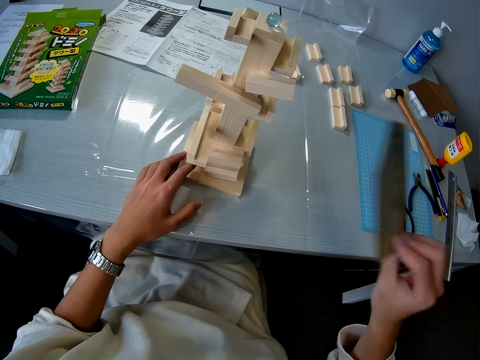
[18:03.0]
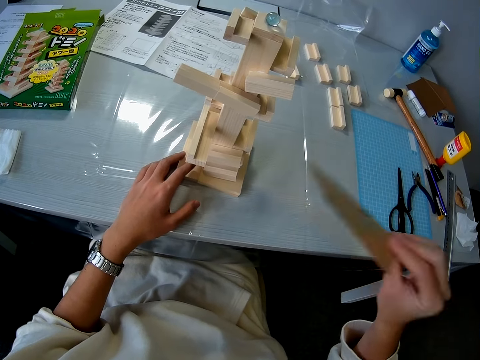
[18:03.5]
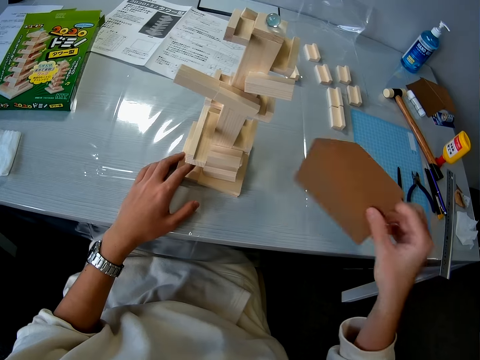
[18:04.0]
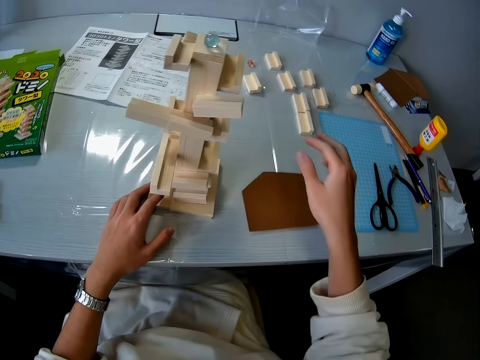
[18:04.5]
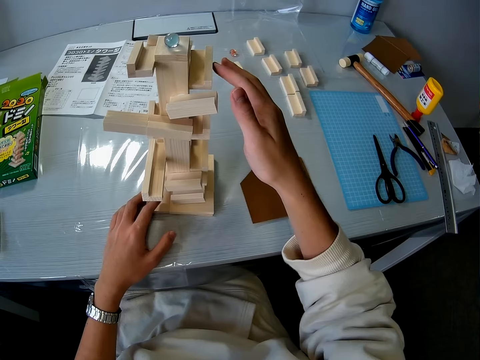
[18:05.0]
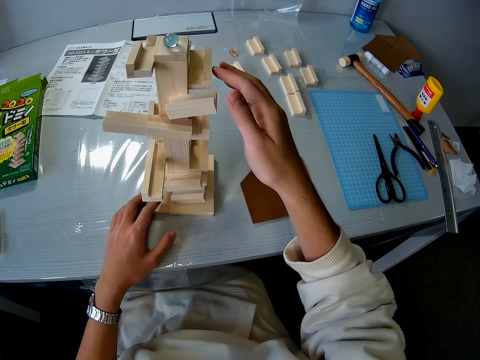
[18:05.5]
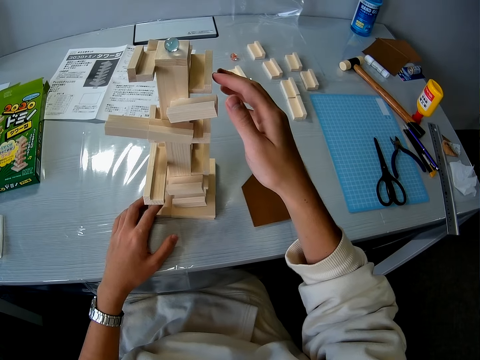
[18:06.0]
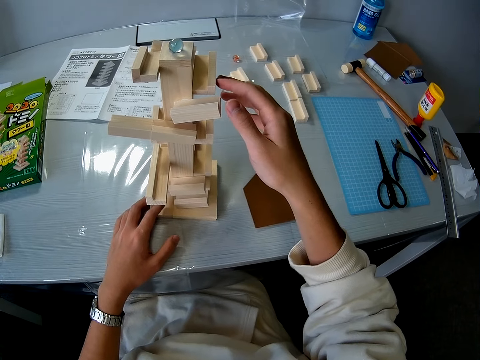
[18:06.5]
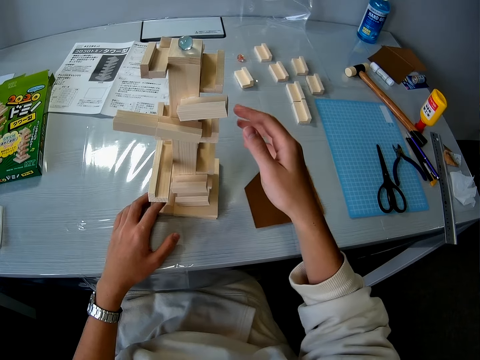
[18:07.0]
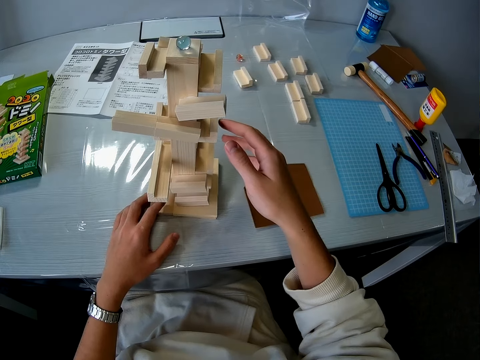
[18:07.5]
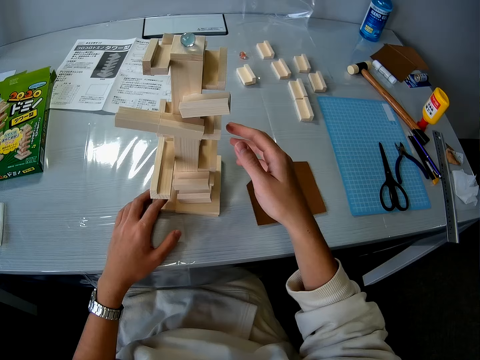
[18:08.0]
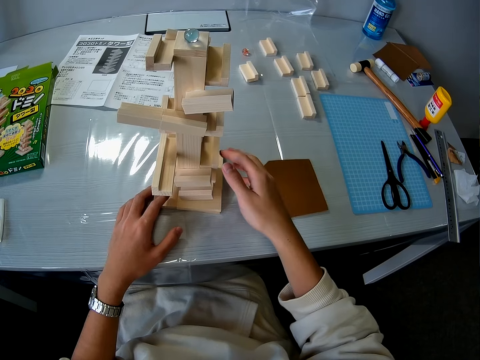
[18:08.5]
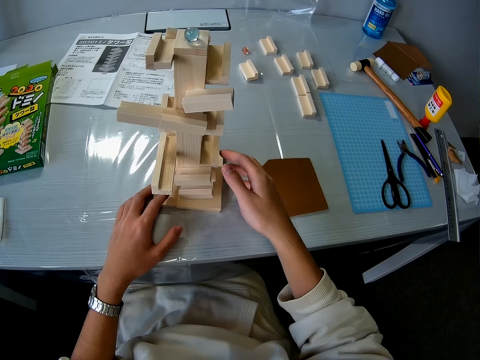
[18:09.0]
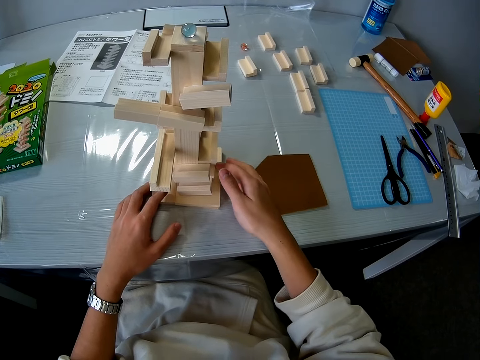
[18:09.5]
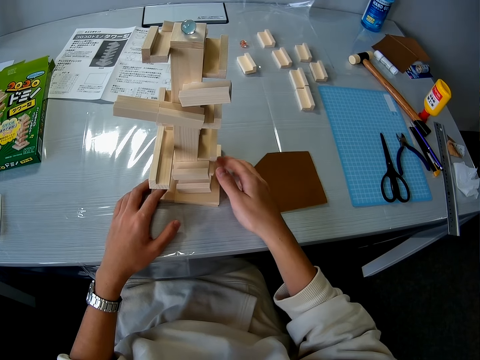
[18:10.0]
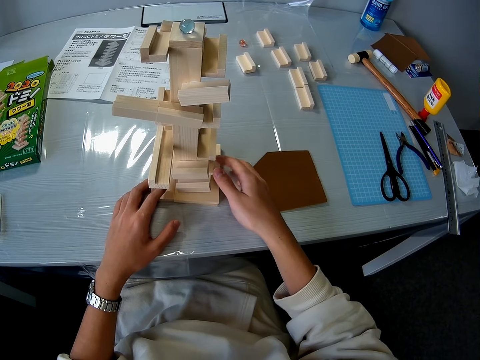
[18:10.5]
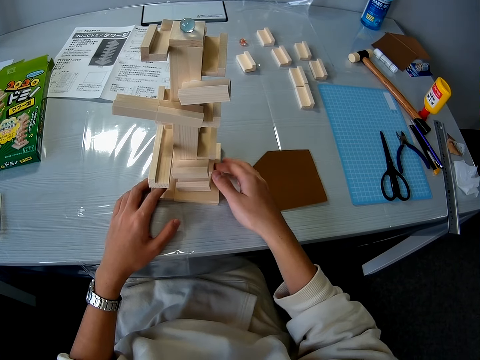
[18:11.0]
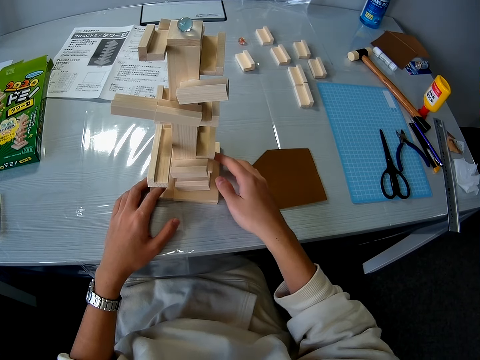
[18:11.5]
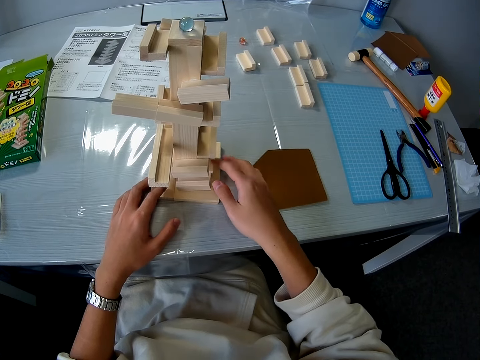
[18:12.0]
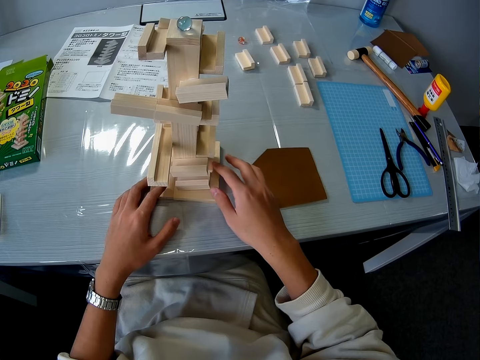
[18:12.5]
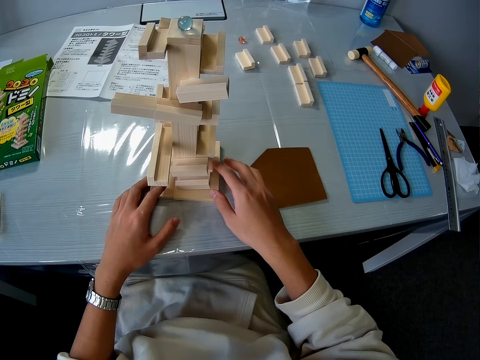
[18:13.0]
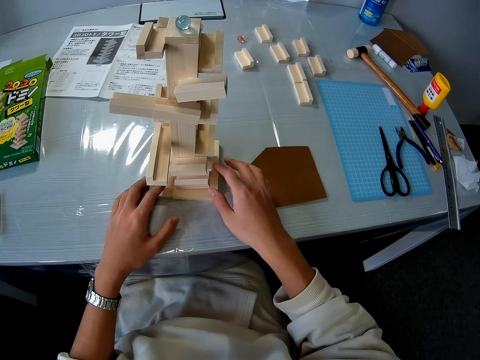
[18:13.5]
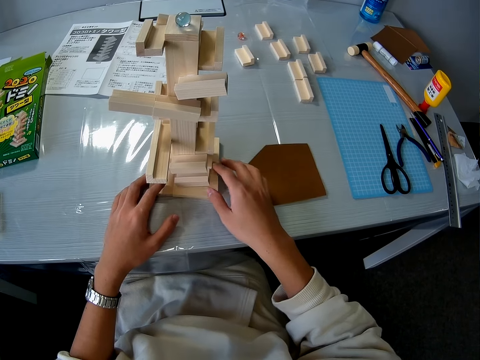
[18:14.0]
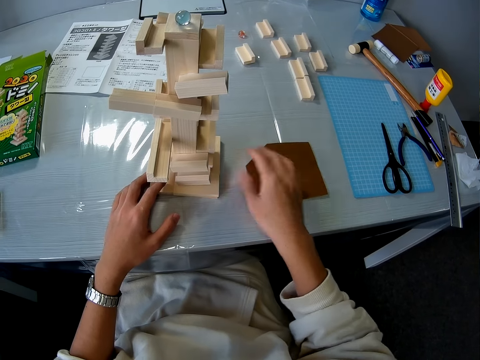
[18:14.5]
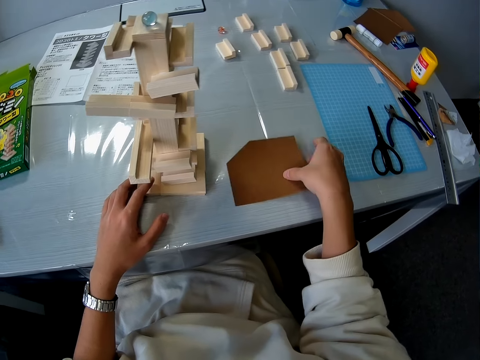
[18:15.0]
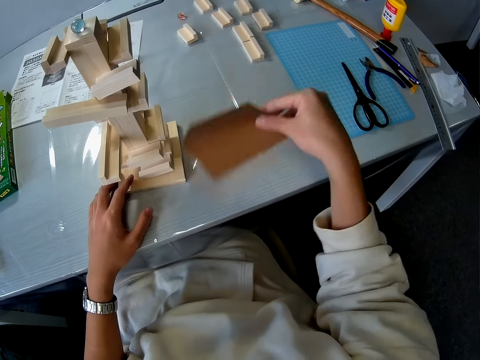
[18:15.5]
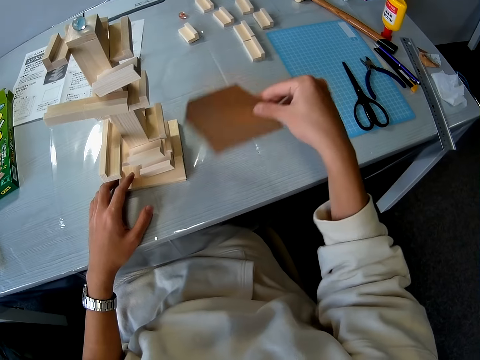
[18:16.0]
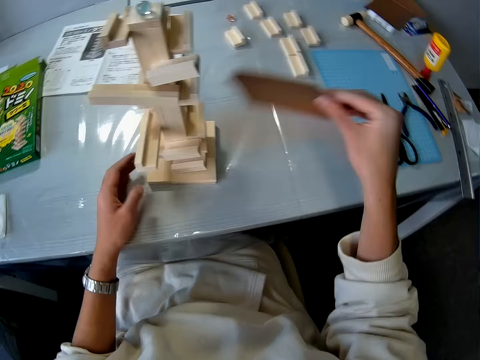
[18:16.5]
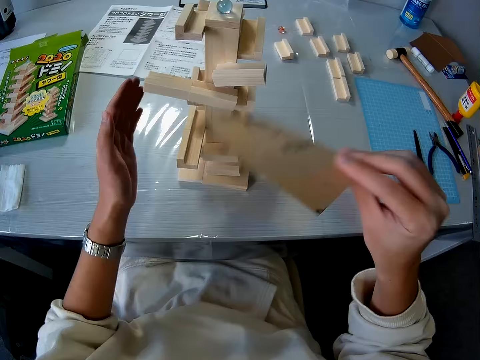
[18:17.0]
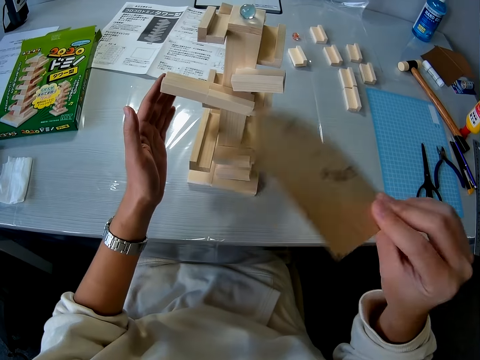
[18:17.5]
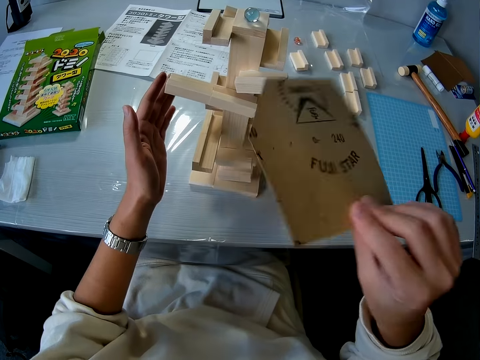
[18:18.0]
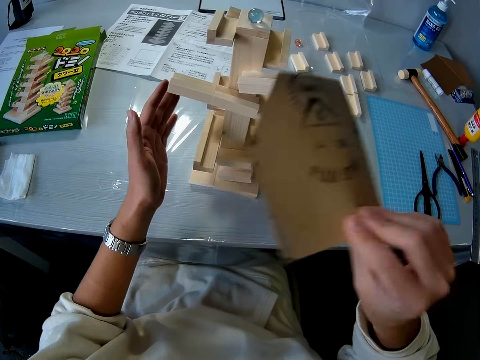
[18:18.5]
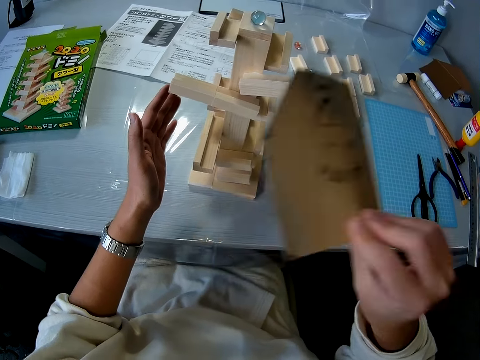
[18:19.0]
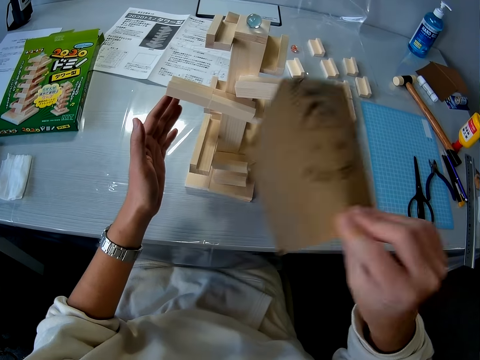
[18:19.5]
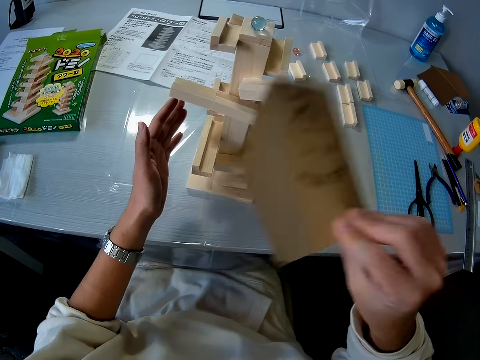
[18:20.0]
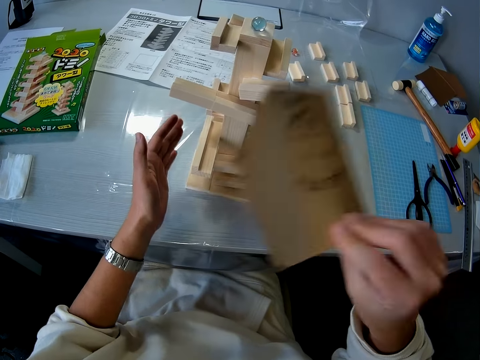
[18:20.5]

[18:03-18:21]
The camera wearer places the paper on the table. She touches the wooden mechanical model with her right hand. She holds the wood pieces. She picks up the brown paper from the table. She blows the wooden model with the brown paper in her right hand. She touches the wooden model with her left hand.

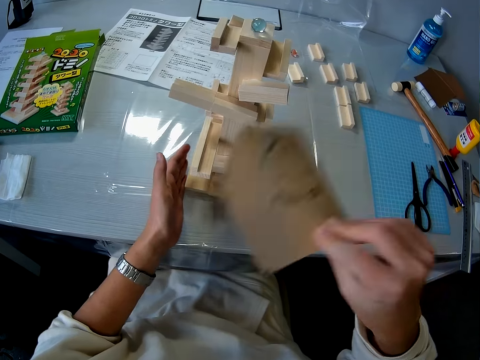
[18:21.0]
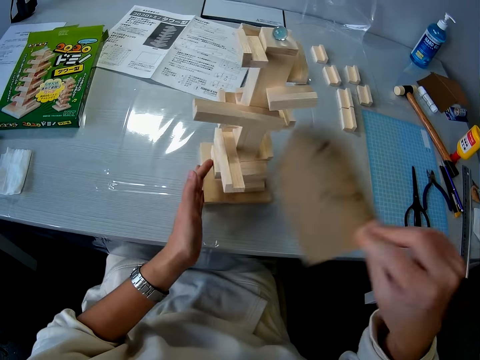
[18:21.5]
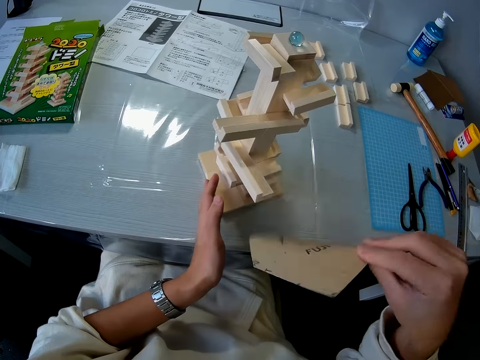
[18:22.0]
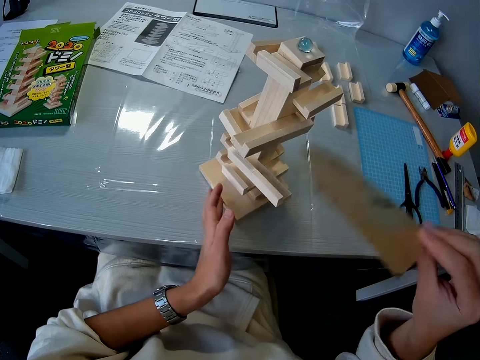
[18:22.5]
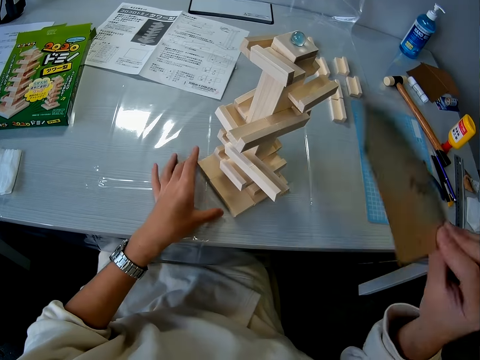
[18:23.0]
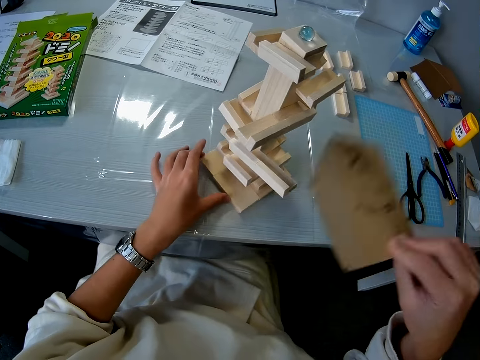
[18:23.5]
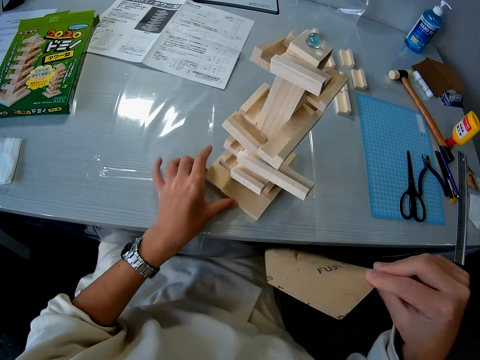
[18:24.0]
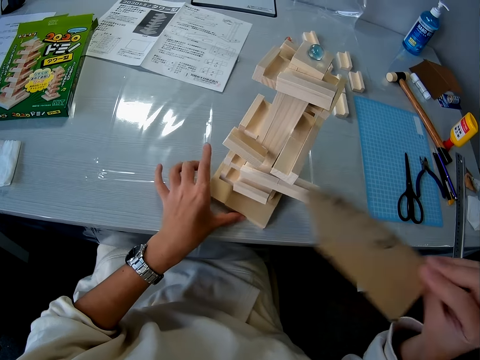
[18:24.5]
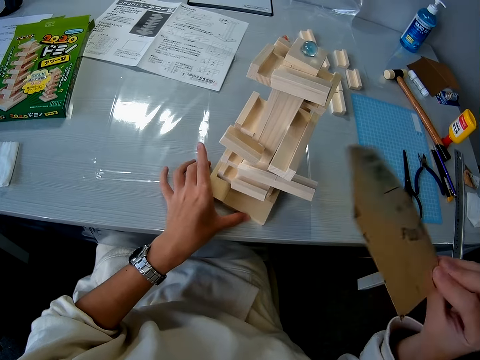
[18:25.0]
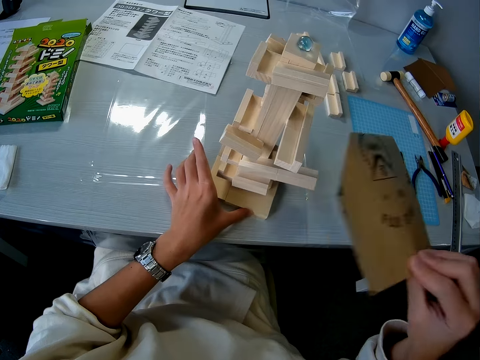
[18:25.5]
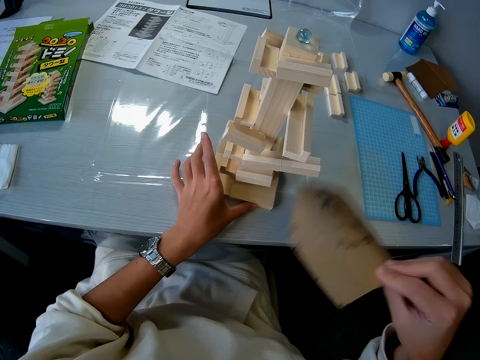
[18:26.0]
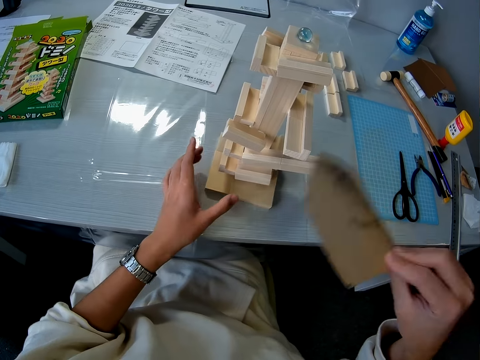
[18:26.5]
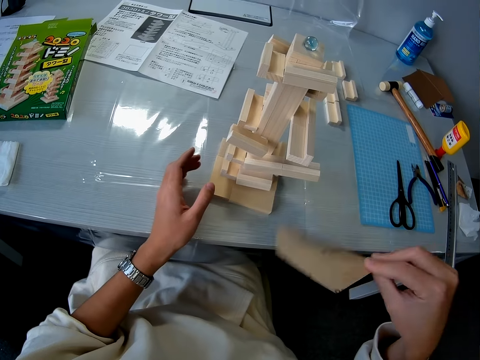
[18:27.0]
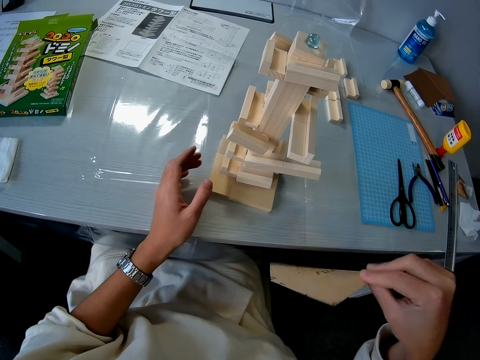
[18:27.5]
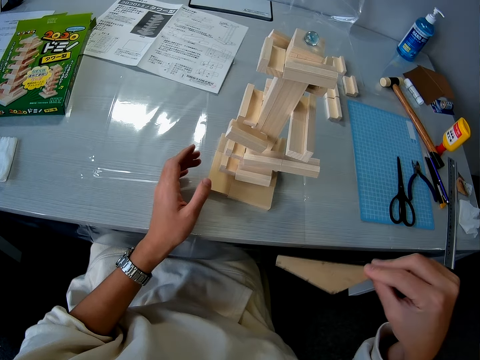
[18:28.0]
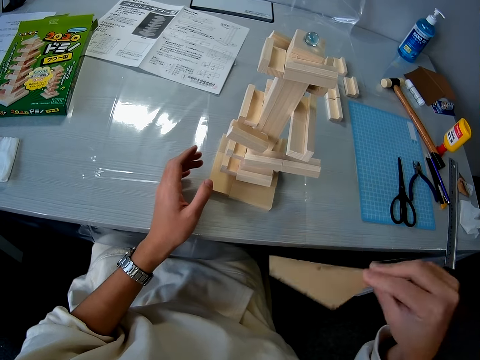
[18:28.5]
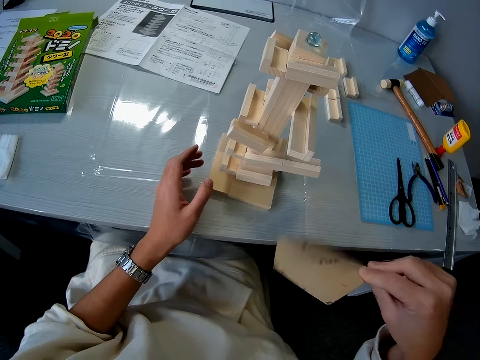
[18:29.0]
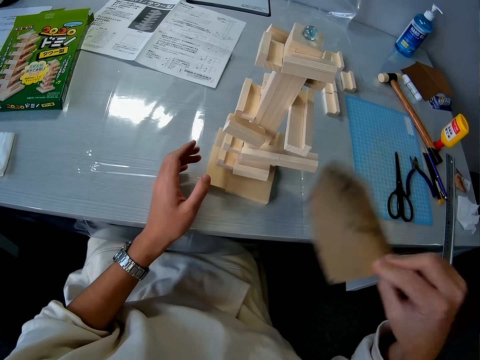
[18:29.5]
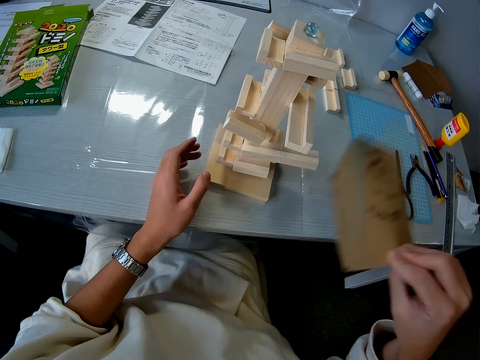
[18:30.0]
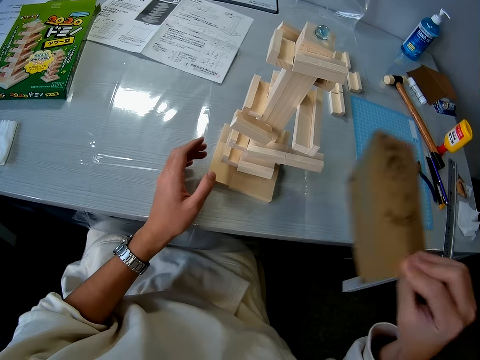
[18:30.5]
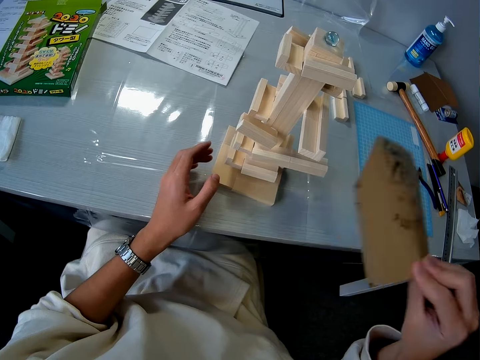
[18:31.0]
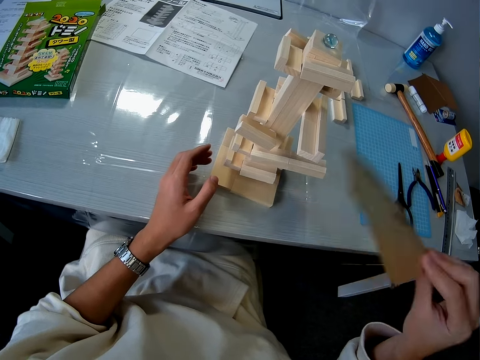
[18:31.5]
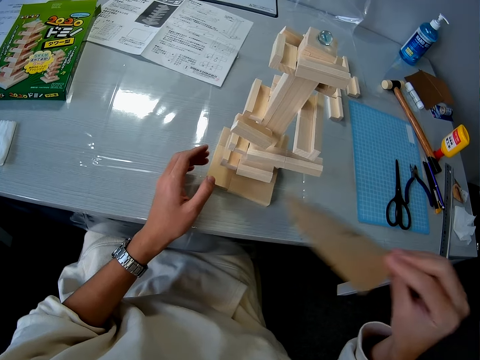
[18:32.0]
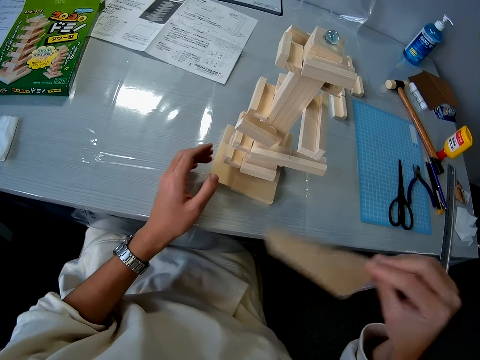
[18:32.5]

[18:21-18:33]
The camera wearer turns the wooden model on the table with her left hand.
